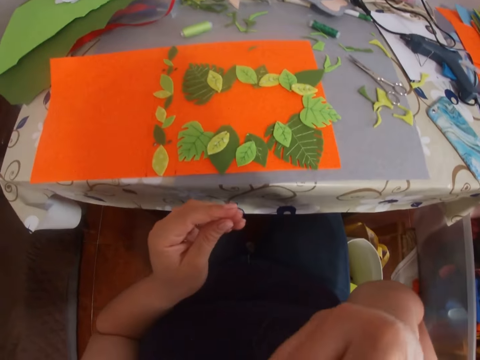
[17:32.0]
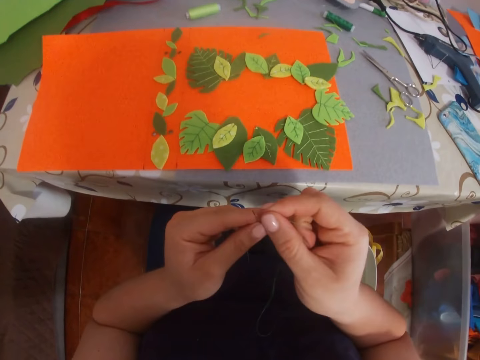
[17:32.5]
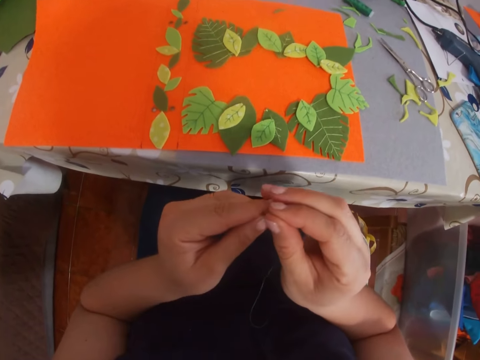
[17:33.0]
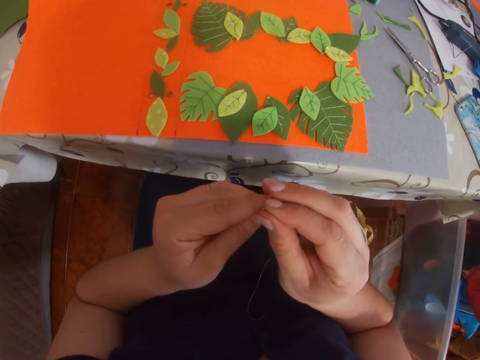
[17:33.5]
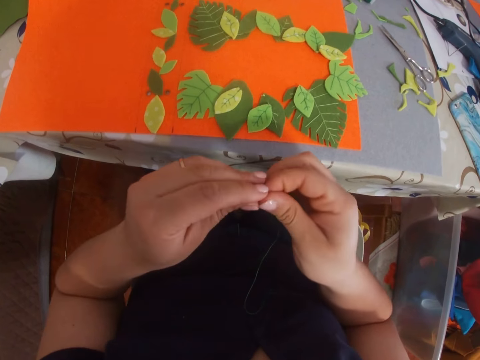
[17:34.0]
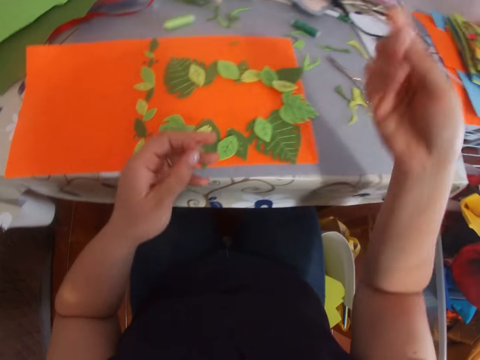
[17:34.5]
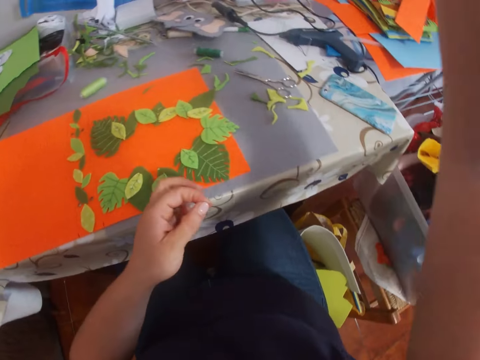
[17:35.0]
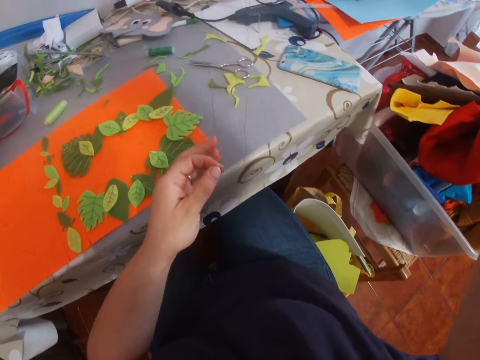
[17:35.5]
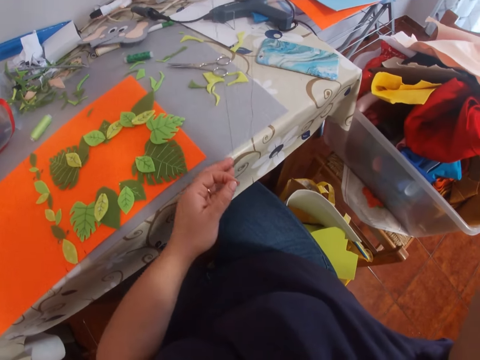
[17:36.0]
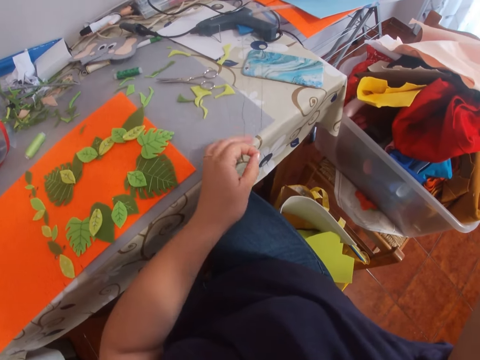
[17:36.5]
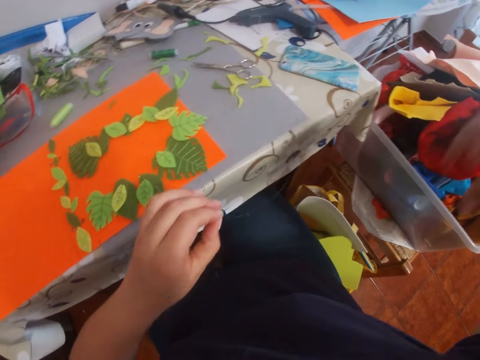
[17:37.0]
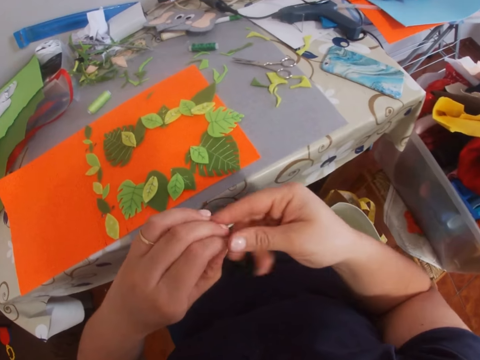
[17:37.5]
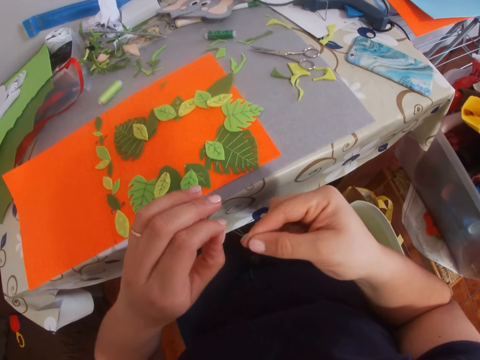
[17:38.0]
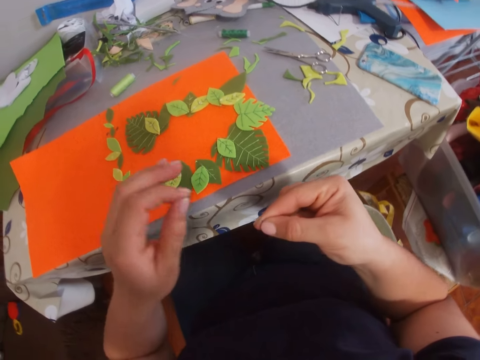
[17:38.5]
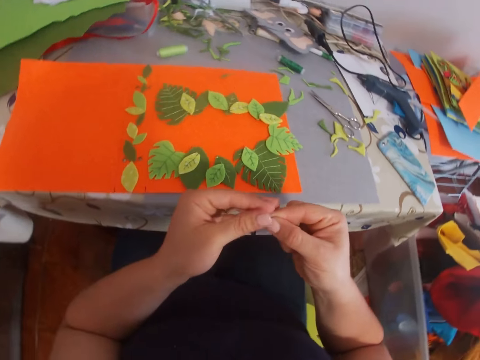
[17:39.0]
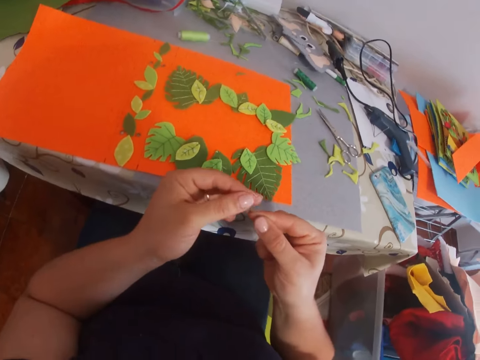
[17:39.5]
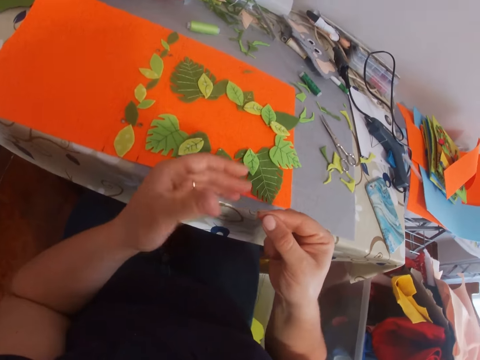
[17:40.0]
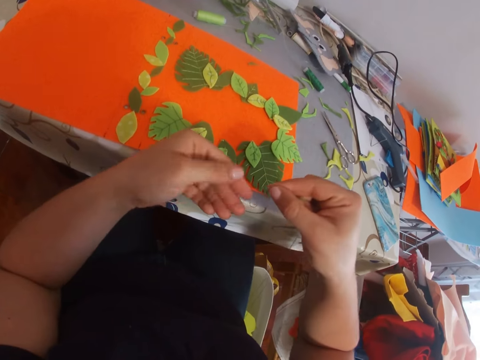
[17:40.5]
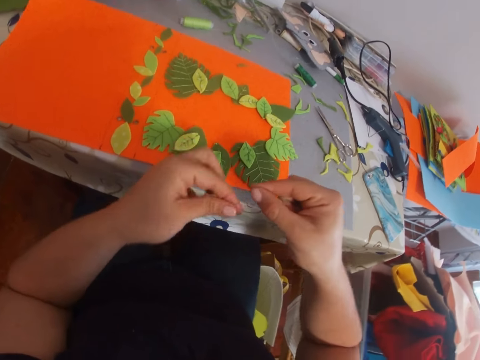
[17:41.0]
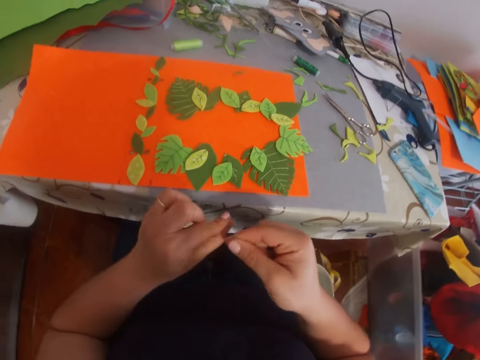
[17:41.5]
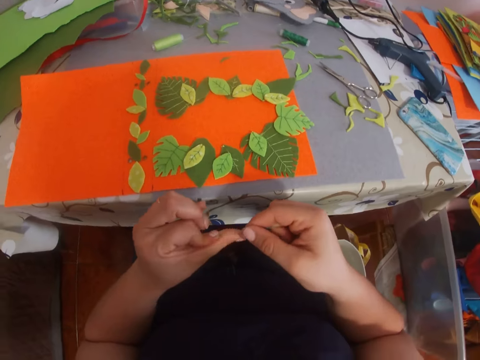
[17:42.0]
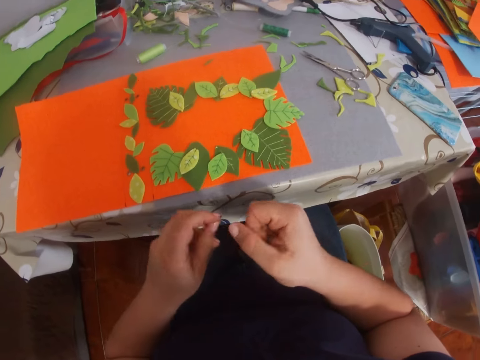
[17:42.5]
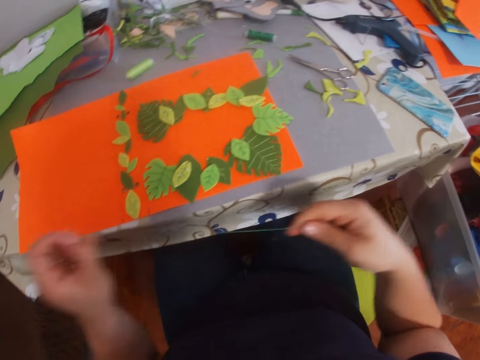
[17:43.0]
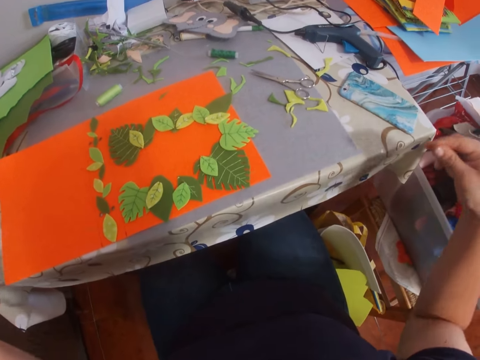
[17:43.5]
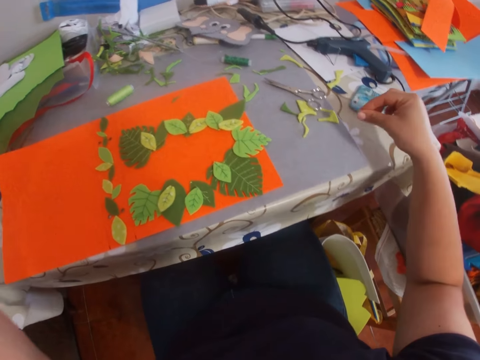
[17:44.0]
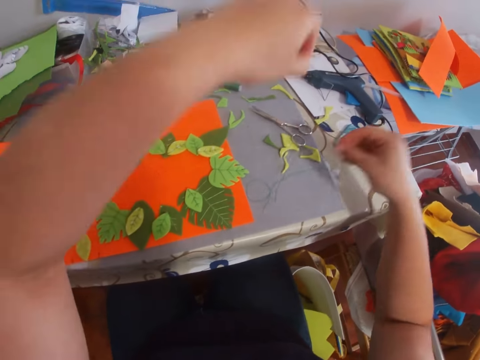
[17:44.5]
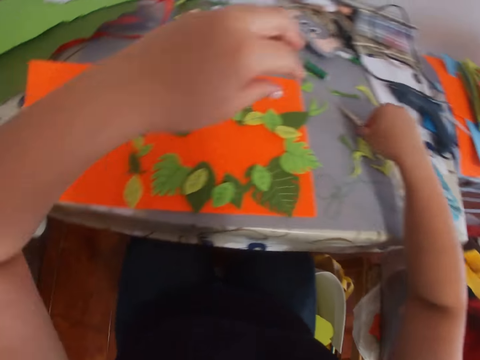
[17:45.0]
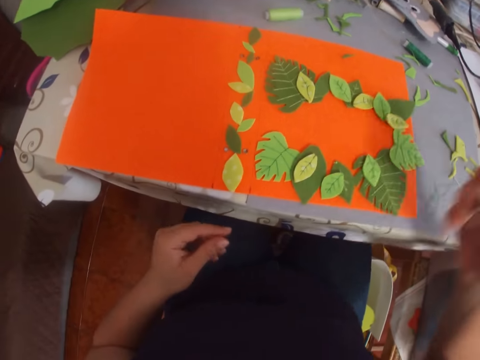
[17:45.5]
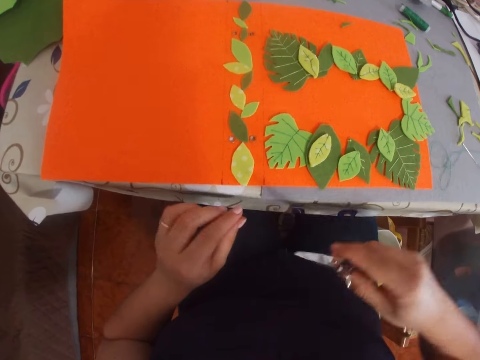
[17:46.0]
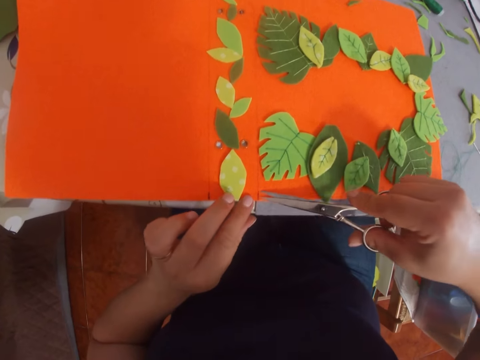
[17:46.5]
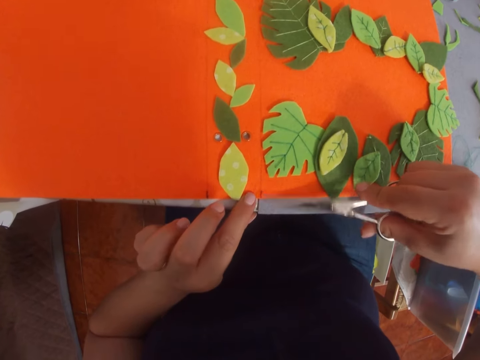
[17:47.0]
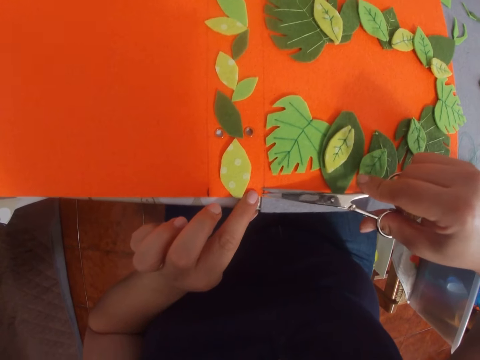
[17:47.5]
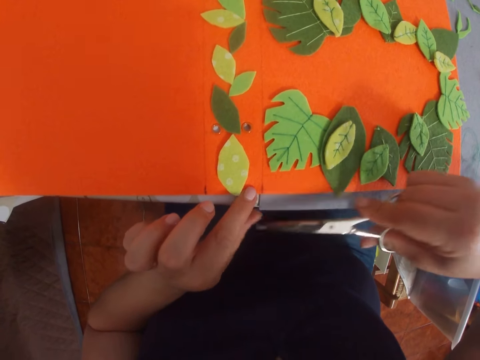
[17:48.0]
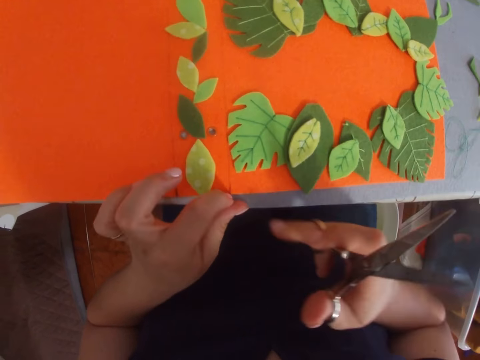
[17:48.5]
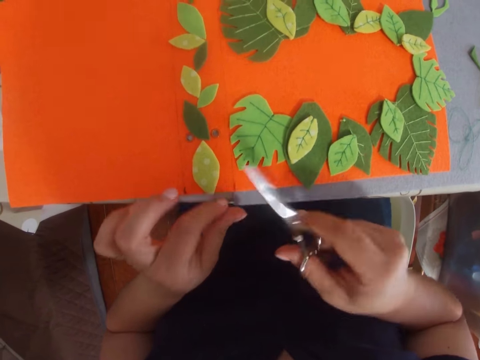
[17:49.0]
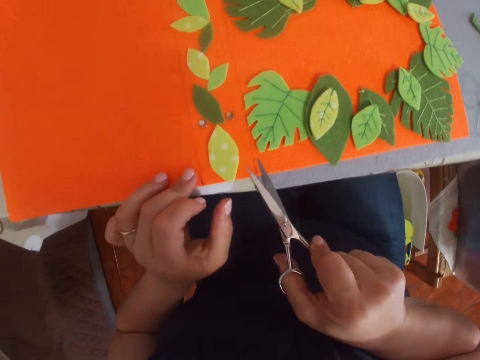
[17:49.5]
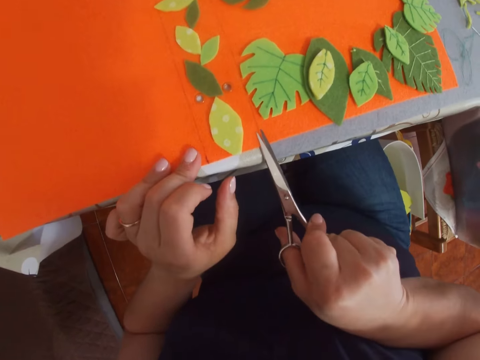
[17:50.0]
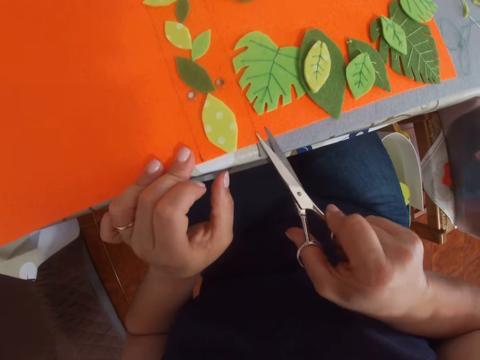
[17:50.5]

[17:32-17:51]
The camera wearer puts the thread in the needle. They straighten the thread. They tie the thread. They put a thread and a needle on the table. They pick the scissors. They trim the manila paper.

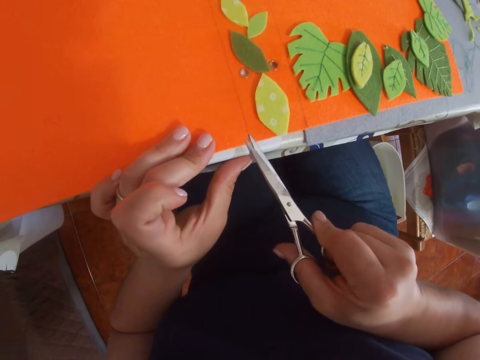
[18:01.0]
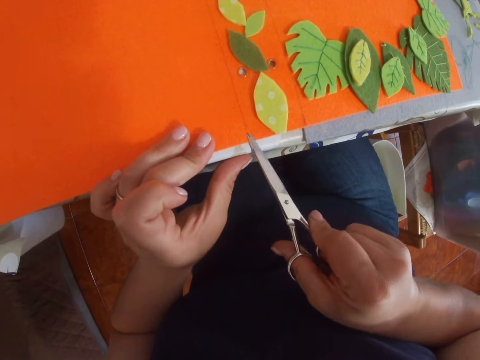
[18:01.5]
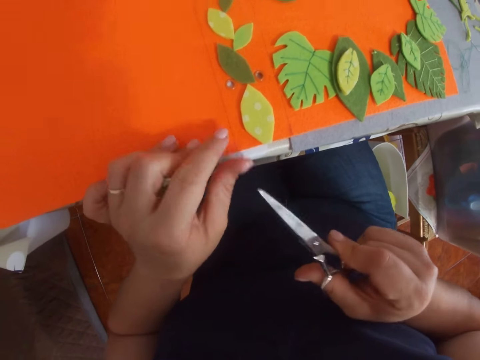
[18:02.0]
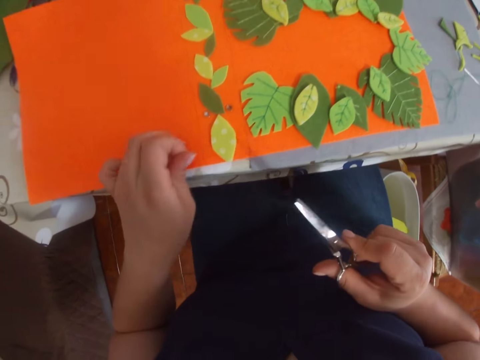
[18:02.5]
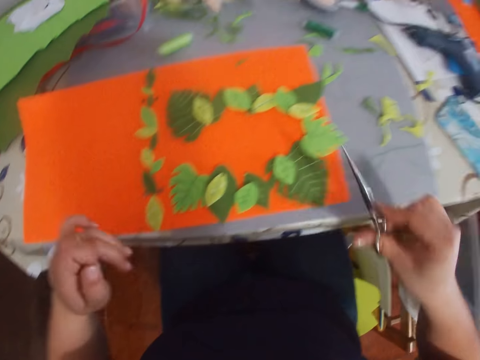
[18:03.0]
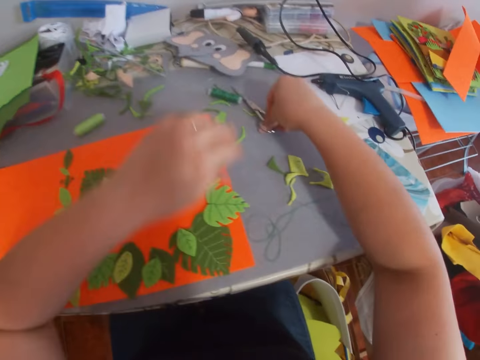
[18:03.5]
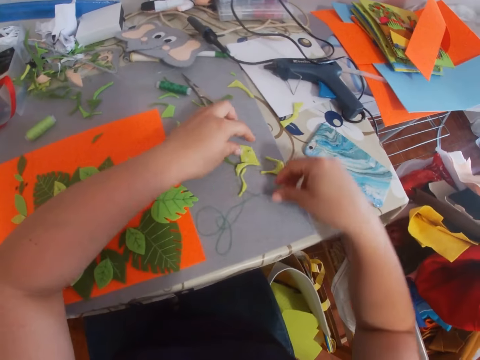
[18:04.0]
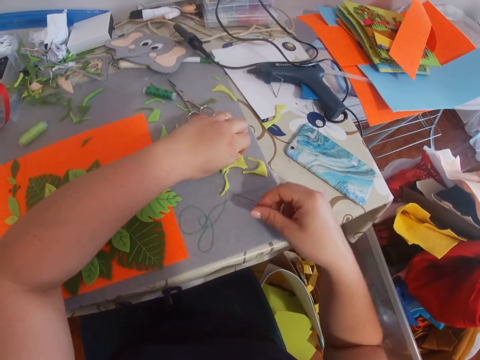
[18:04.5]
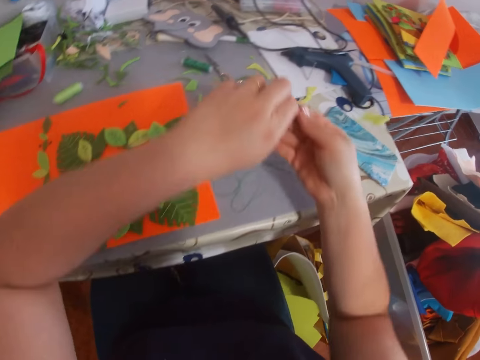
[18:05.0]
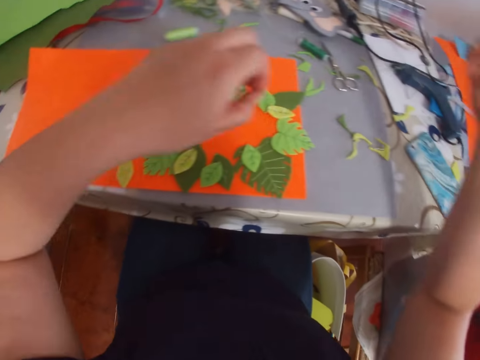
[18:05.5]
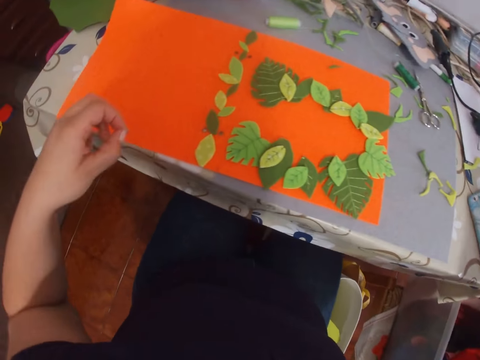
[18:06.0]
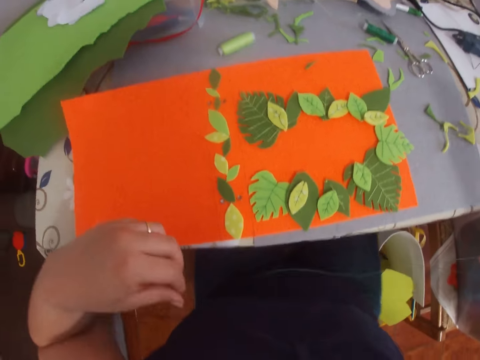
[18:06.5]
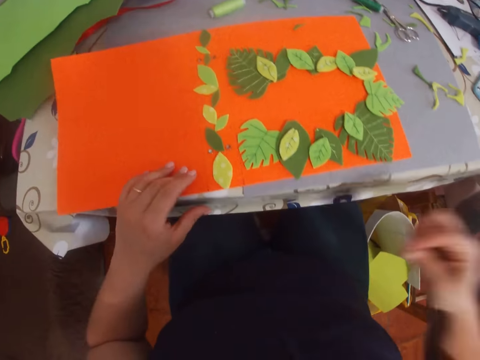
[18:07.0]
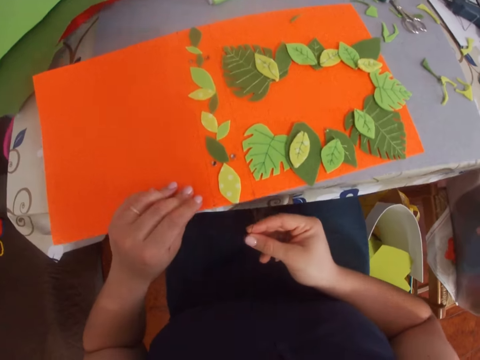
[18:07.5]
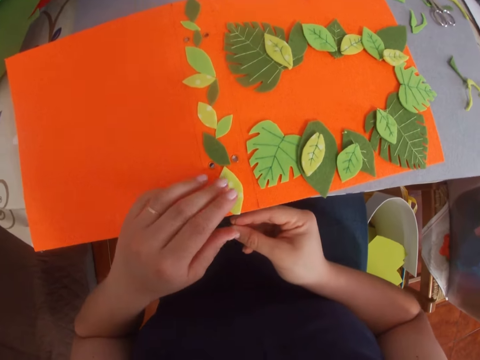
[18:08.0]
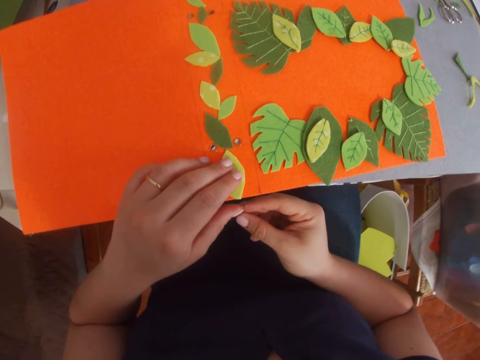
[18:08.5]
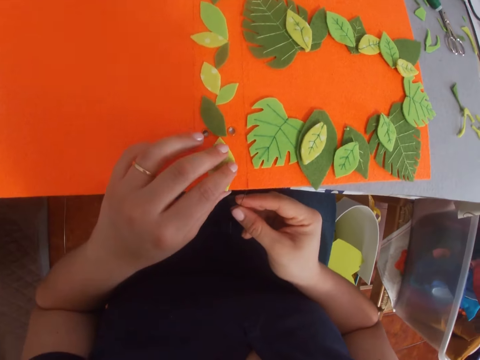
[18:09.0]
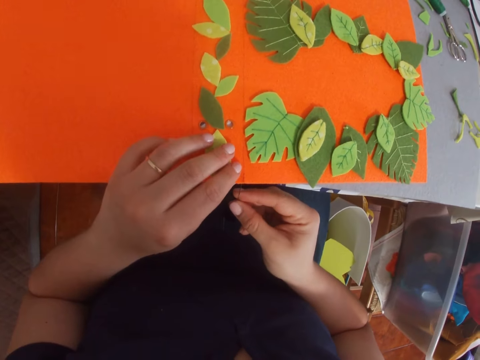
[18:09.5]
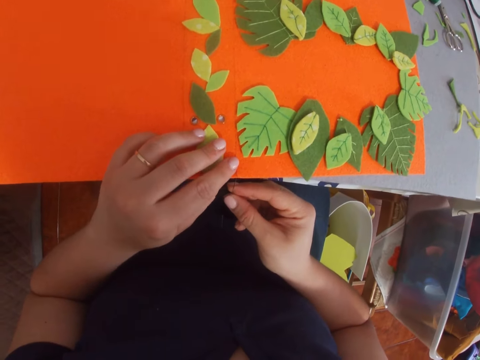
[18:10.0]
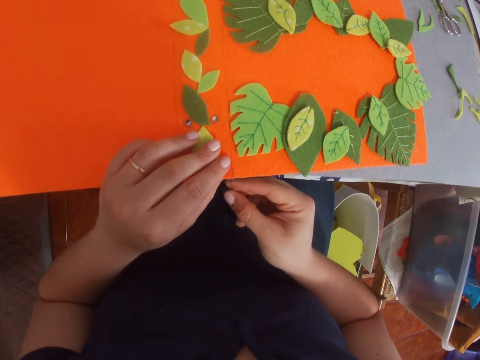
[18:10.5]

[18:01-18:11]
The camera wearer puts the scissors on the table. They pick a needle and thread from the table.
